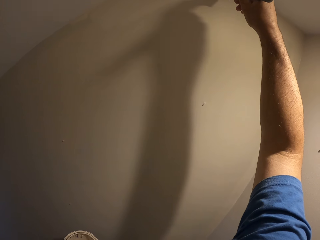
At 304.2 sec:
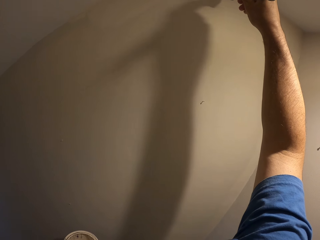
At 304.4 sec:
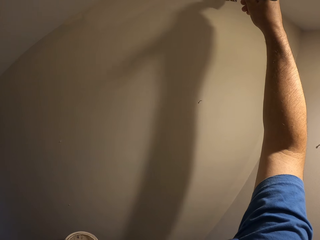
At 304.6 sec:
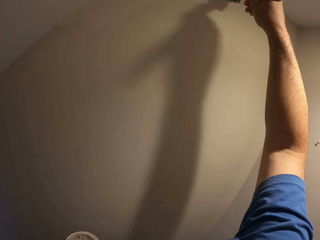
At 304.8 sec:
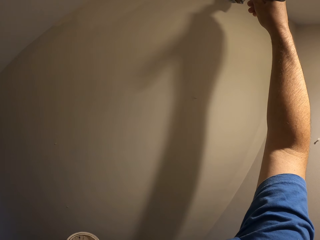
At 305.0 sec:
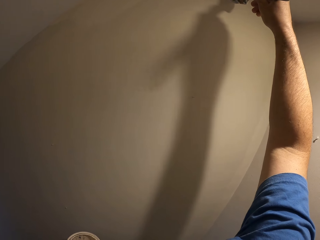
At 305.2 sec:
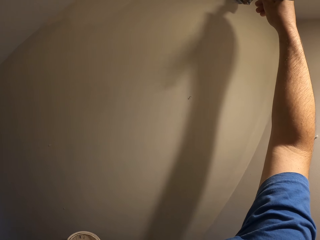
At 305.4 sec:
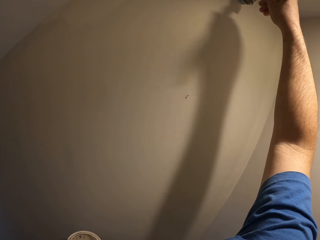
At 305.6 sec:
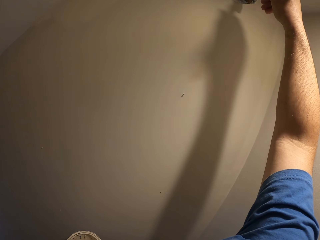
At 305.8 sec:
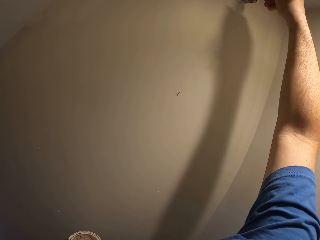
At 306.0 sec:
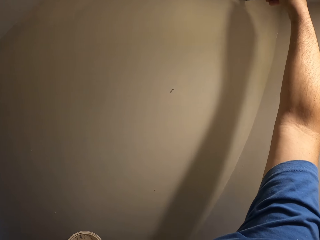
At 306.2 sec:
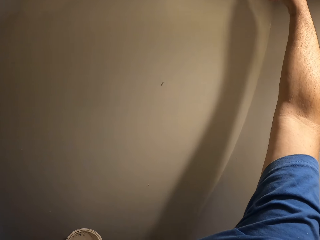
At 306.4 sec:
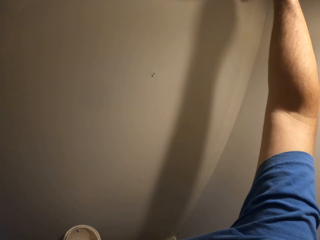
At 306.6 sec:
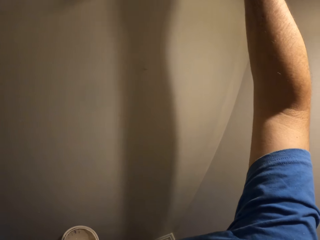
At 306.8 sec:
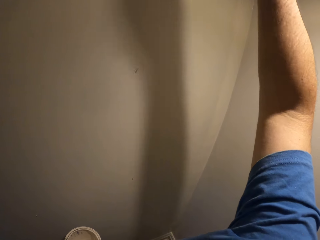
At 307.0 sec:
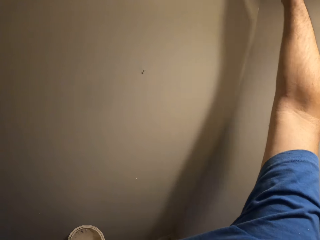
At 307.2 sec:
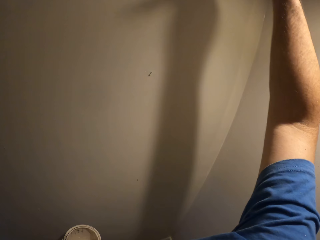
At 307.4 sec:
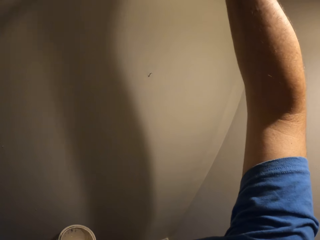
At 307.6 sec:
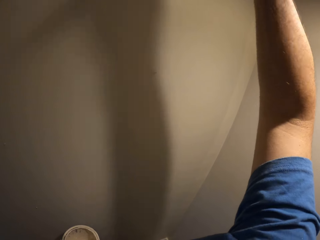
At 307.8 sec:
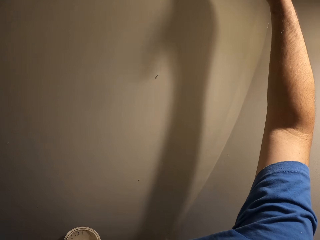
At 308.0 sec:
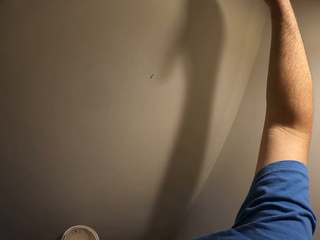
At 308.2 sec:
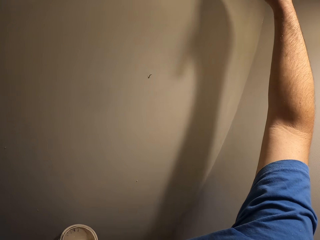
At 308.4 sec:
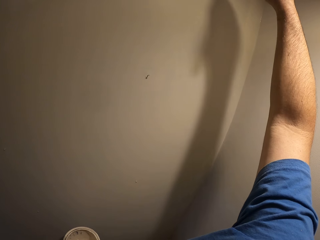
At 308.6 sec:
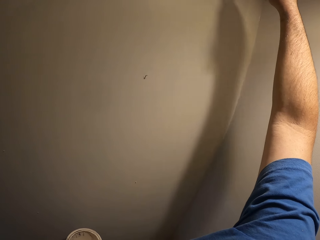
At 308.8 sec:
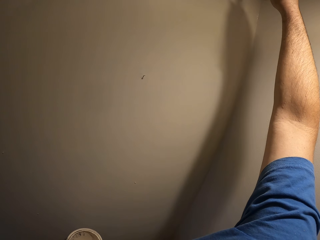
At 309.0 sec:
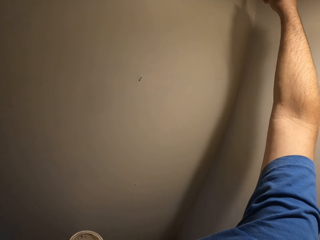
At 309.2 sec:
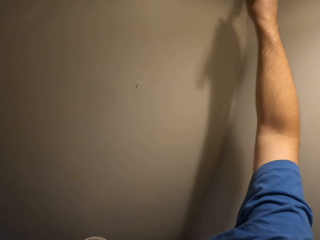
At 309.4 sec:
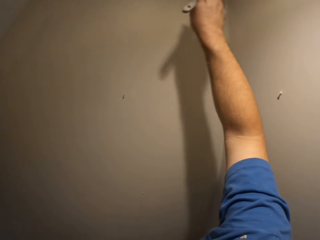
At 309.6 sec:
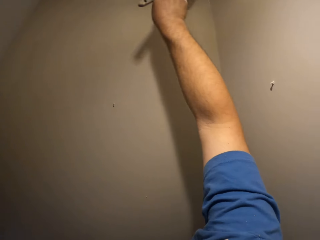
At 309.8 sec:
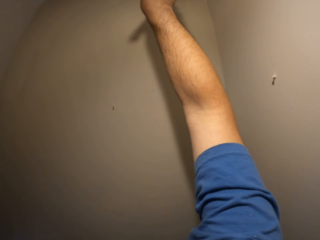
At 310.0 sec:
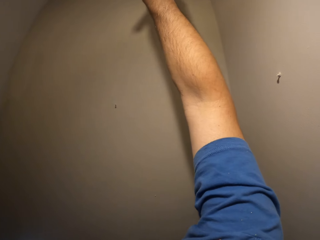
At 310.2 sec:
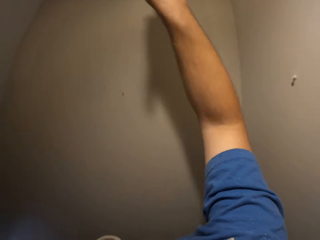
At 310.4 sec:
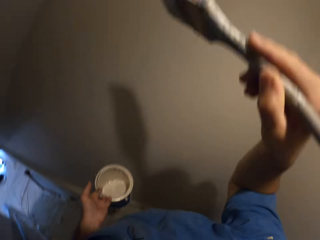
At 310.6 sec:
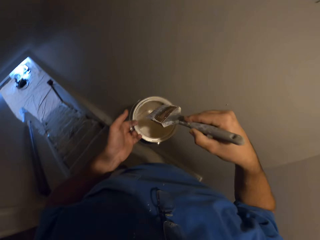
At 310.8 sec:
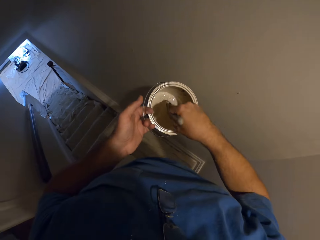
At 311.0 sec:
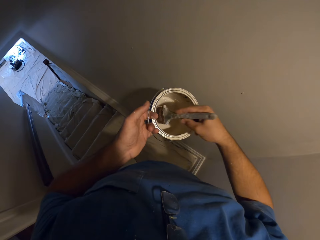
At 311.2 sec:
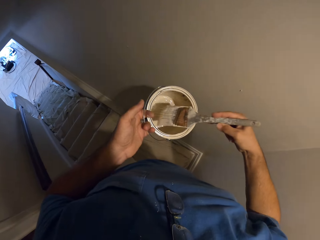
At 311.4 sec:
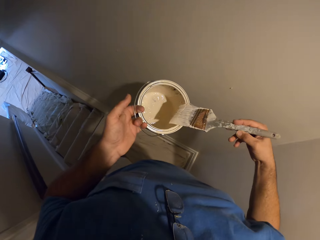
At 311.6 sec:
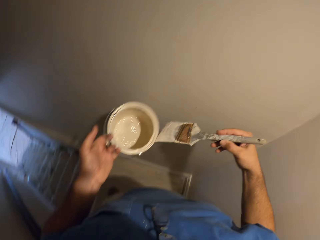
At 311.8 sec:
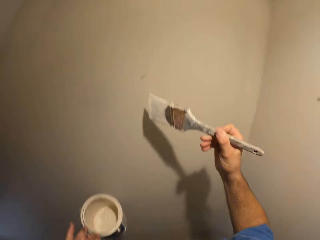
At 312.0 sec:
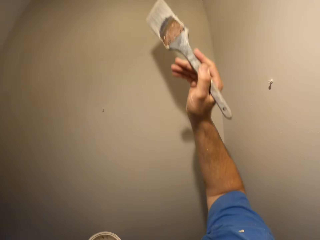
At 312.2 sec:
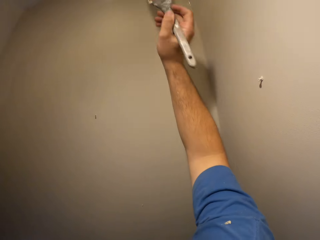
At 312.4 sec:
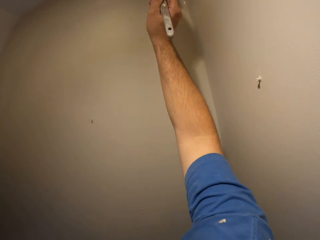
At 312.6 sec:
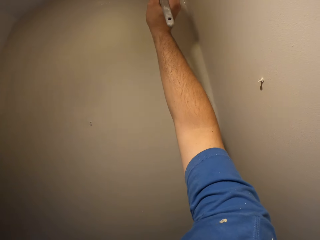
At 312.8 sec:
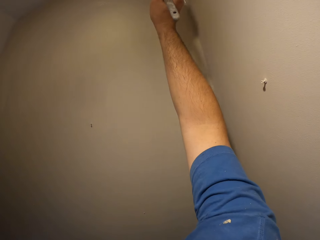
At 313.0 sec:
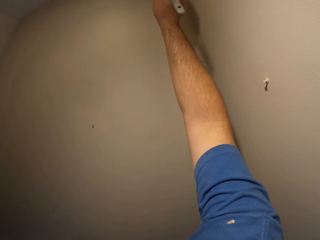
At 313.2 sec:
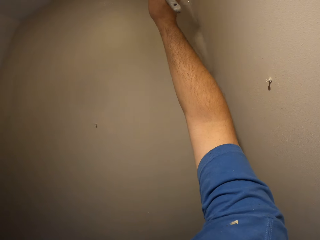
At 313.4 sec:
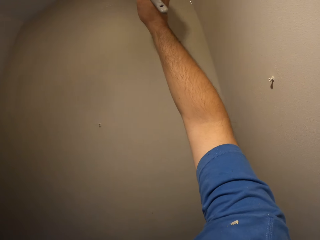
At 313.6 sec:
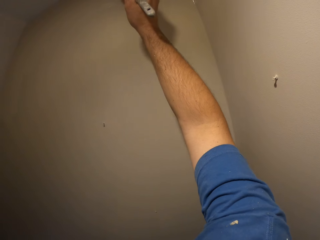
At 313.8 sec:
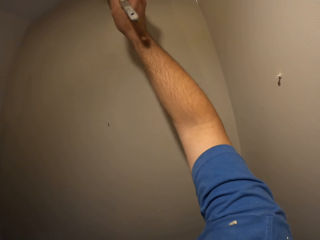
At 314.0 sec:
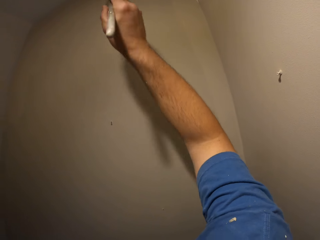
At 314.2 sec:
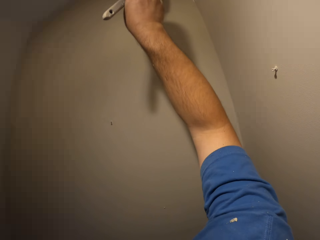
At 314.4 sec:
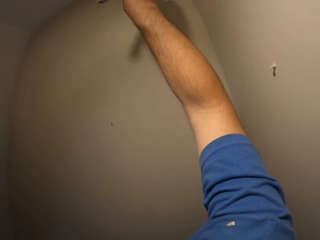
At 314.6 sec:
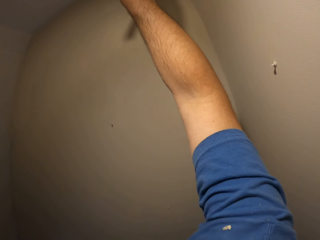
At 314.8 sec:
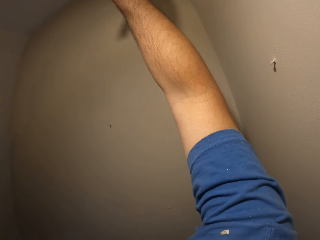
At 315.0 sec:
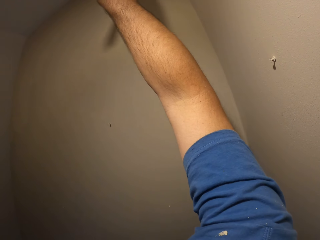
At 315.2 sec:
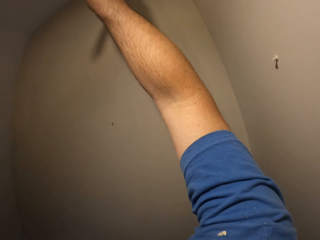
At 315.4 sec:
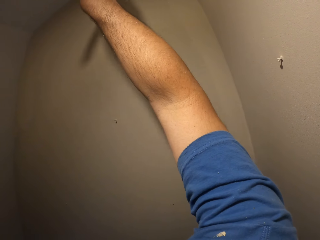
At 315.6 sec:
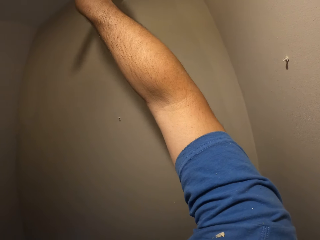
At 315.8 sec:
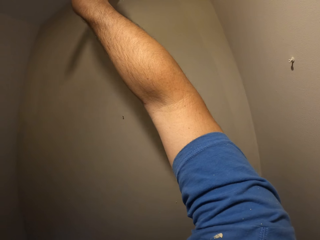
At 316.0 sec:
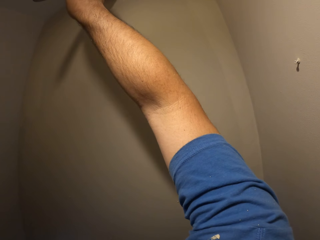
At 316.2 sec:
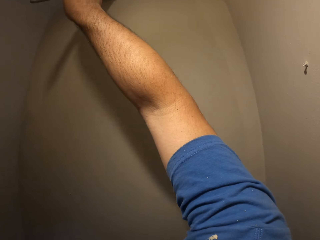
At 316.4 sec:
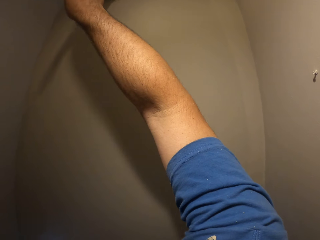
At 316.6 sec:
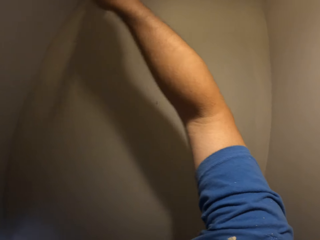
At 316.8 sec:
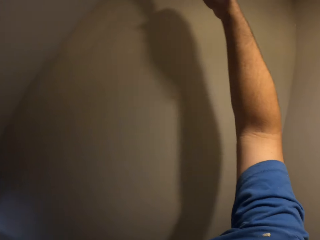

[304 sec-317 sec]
The camera wearer takes some paint from the paint can with the paint brush. They paint the wall with the paint brush.

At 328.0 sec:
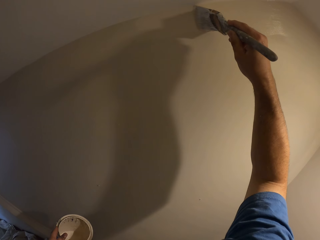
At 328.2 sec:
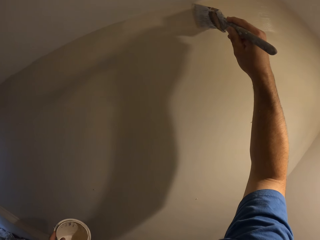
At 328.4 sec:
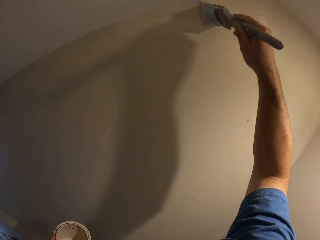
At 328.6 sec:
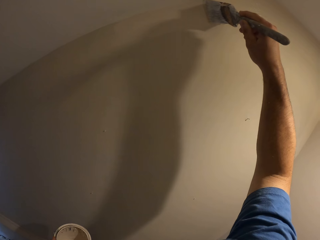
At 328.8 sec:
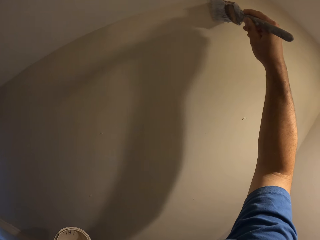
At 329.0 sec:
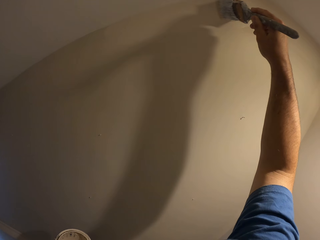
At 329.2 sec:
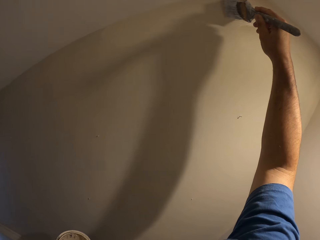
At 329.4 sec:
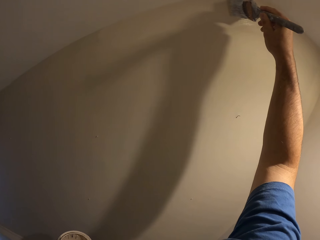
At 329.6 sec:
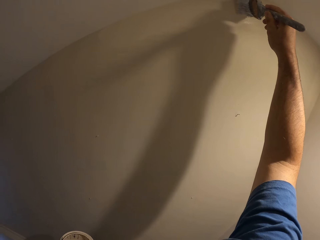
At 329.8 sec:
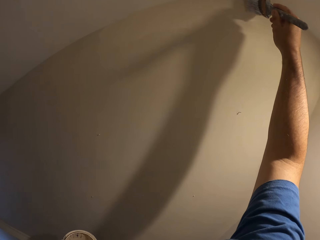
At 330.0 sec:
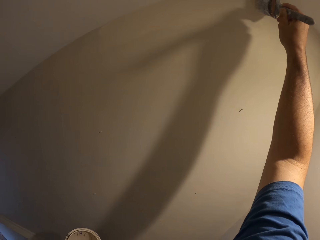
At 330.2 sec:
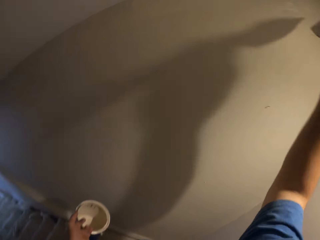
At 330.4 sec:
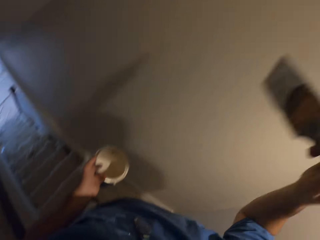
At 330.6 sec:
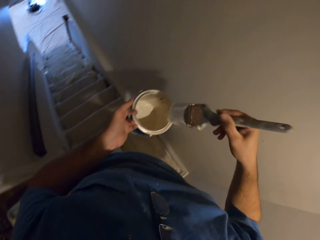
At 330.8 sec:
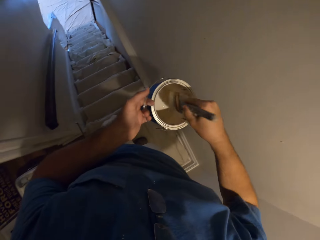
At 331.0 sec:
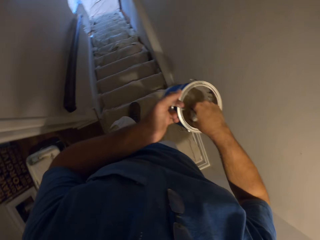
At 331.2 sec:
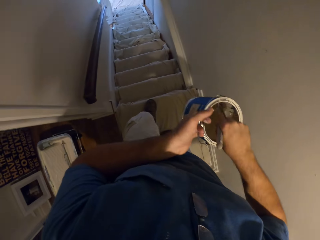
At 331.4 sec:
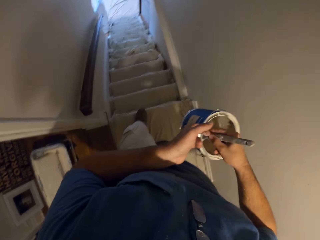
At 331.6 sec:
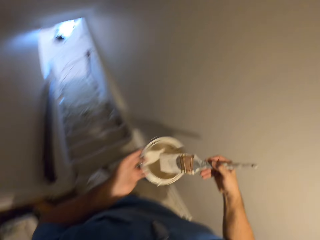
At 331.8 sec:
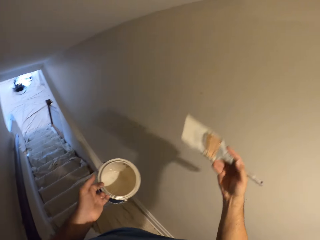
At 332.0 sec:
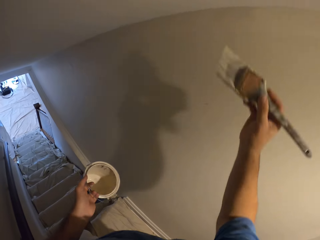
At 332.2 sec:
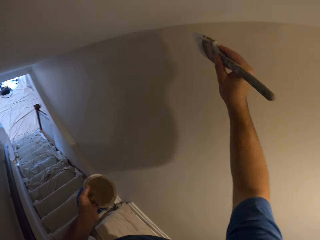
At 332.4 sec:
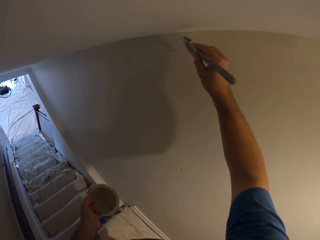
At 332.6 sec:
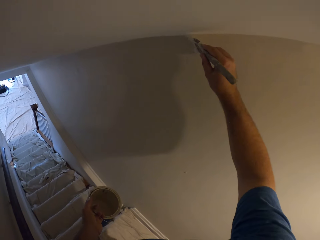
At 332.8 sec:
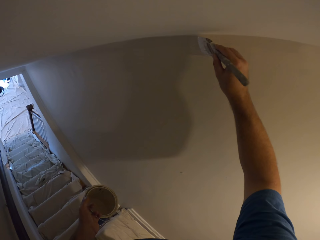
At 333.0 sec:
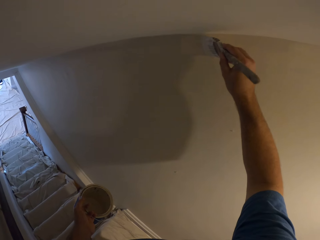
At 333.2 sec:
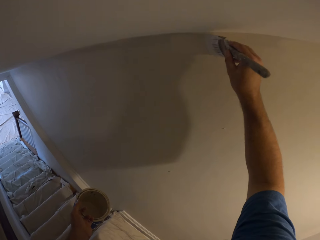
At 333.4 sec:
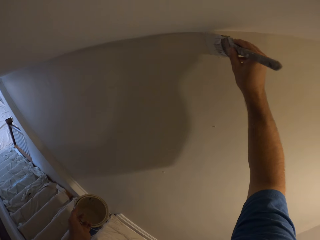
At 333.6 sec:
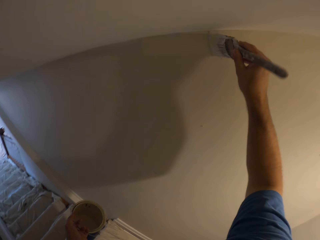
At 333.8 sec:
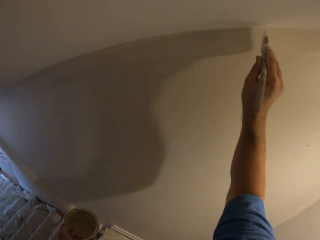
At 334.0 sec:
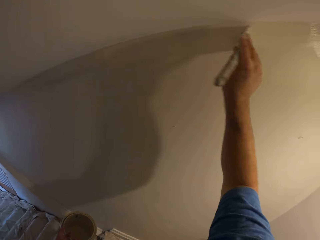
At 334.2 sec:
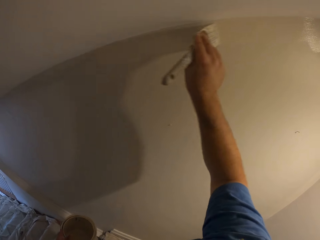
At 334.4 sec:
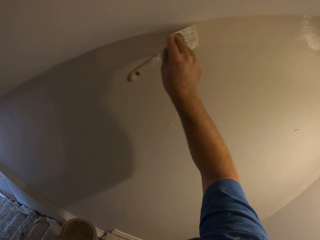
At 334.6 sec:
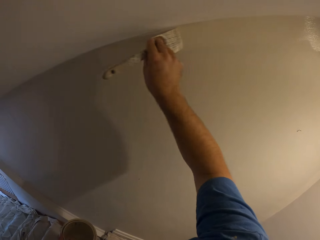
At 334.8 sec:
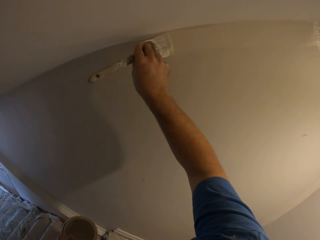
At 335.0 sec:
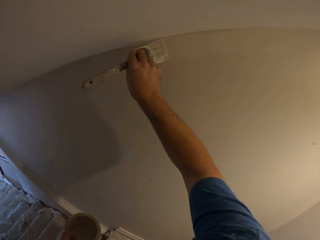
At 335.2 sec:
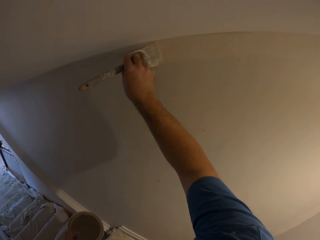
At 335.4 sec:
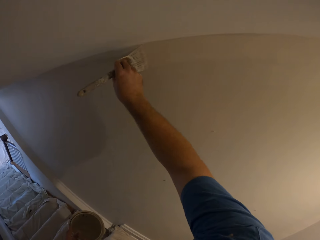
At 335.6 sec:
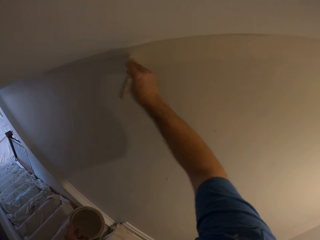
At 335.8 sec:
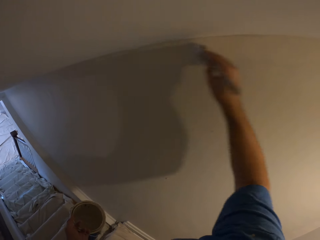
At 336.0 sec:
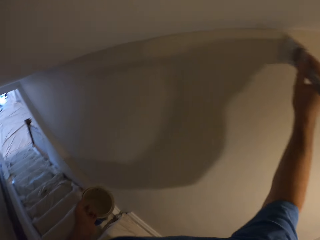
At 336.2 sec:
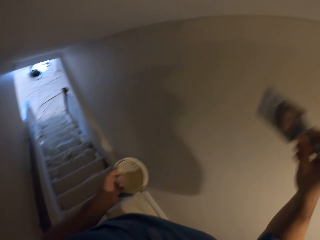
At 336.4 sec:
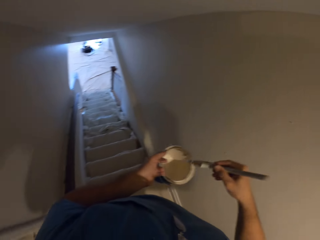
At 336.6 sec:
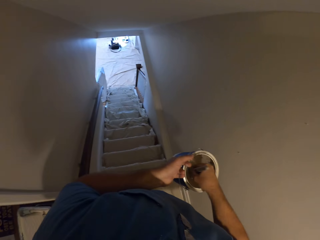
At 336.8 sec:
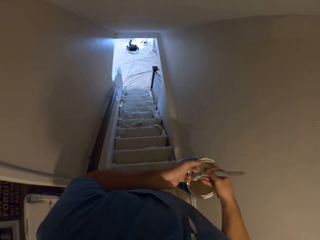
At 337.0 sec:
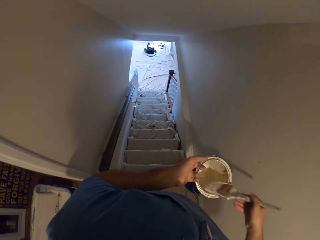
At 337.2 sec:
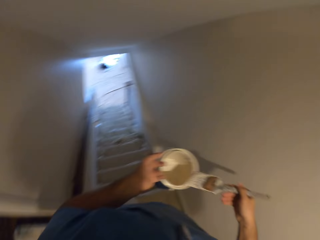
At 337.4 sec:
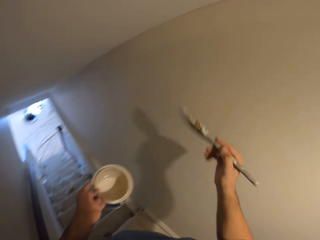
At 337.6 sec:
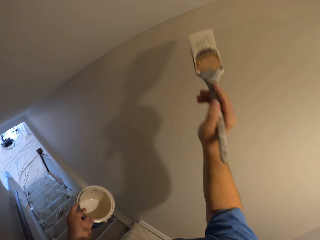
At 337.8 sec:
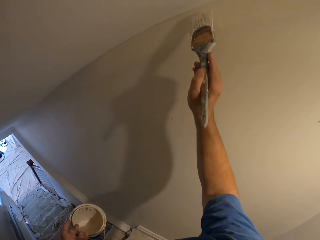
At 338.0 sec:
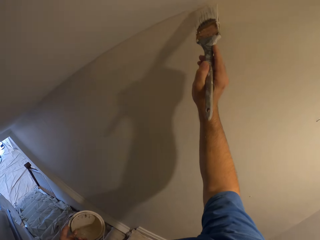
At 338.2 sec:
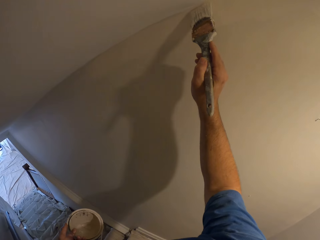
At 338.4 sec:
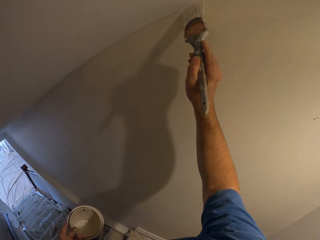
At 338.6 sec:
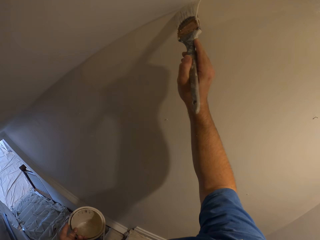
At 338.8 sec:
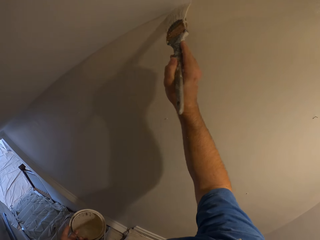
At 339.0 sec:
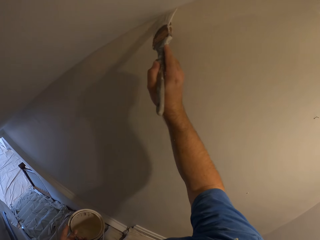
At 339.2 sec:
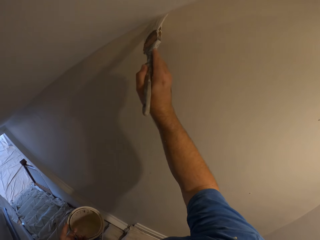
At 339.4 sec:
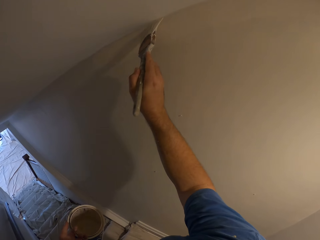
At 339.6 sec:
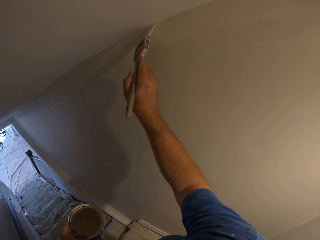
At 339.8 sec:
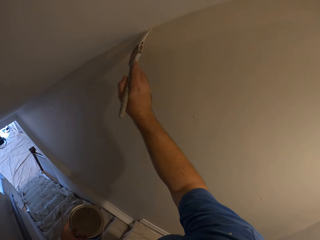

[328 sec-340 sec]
The camera wearer takes some paint from the paint can with the paint brush. They paint the wall with the paint brush. They take some paint from the paint can with the paint brush again. They paint the wall with the paint brush again.
